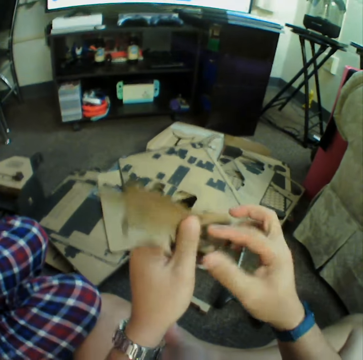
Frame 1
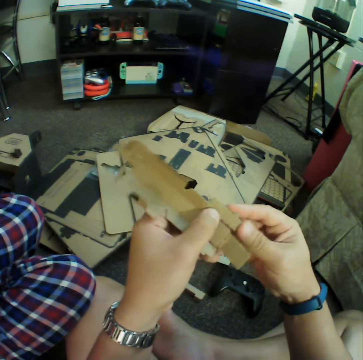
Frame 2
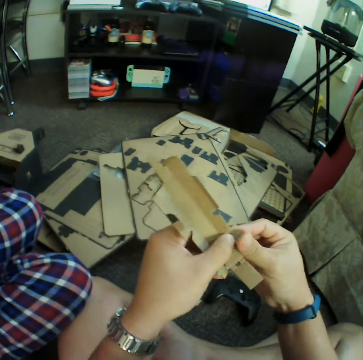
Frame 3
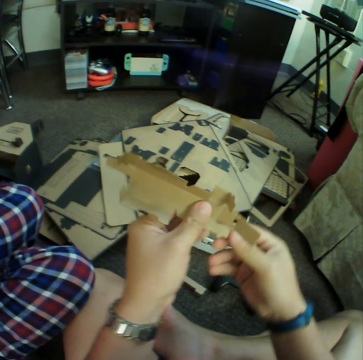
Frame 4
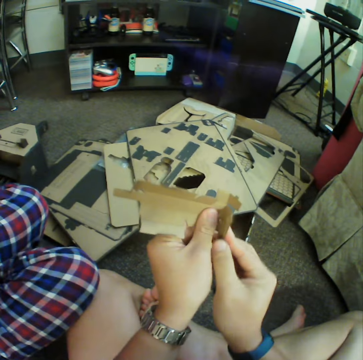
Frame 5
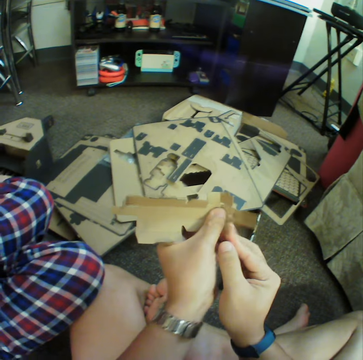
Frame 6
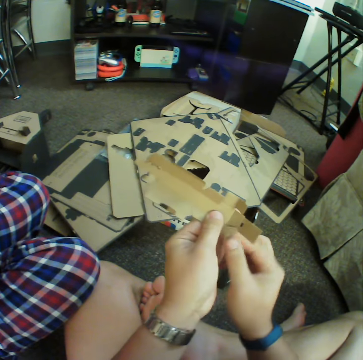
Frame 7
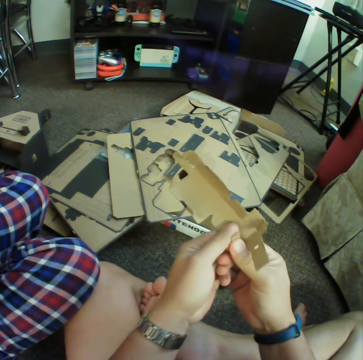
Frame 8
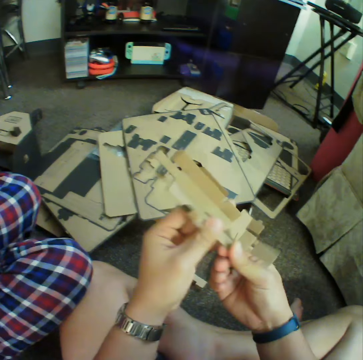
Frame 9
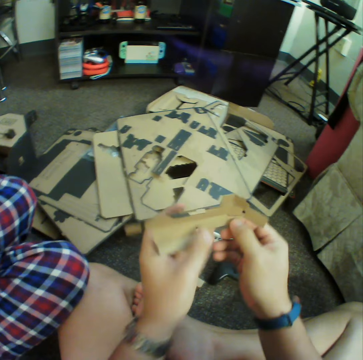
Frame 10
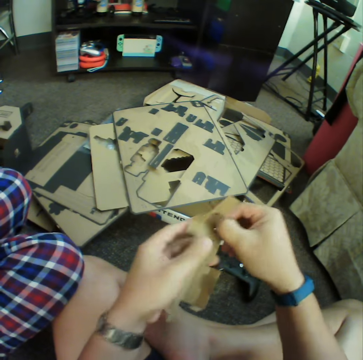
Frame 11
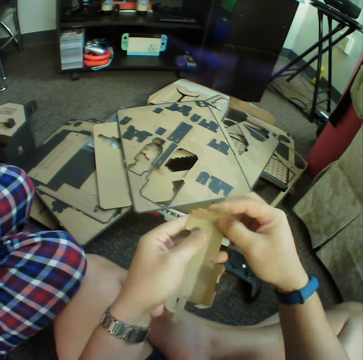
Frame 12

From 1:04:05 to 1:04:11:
The camera wearer unfolds the piece with his hands. He folds the piece with his hands.

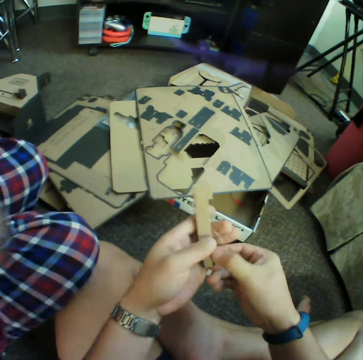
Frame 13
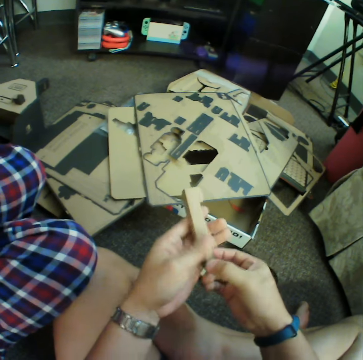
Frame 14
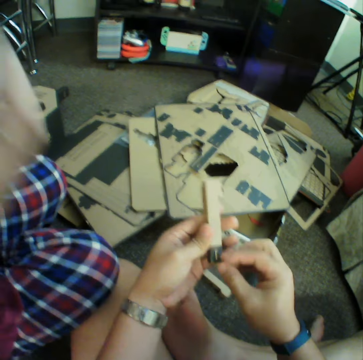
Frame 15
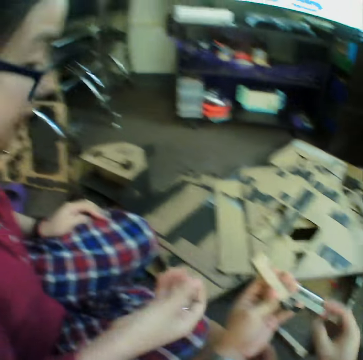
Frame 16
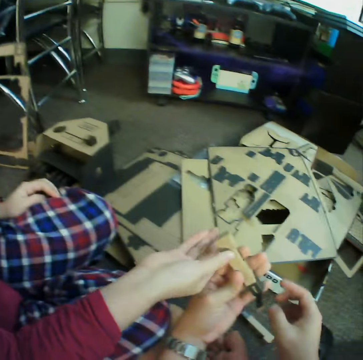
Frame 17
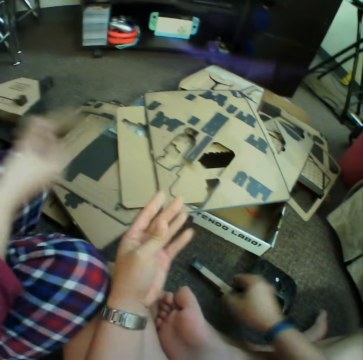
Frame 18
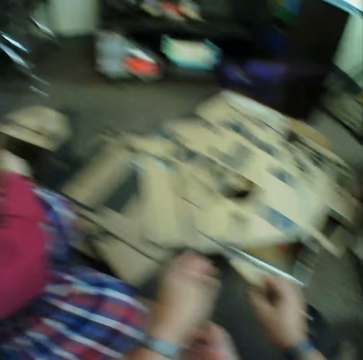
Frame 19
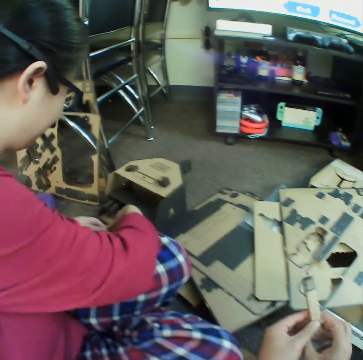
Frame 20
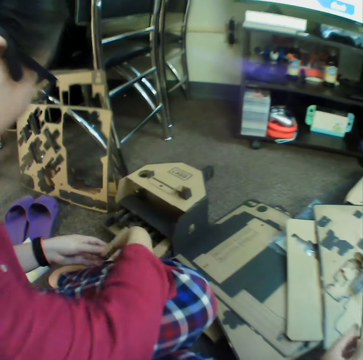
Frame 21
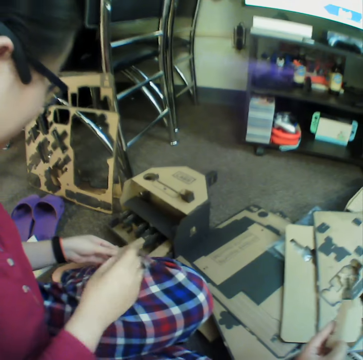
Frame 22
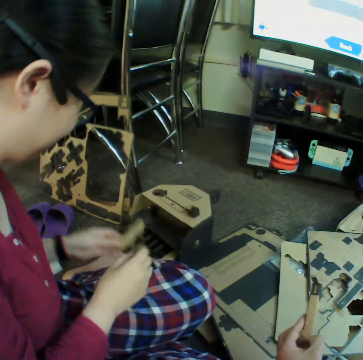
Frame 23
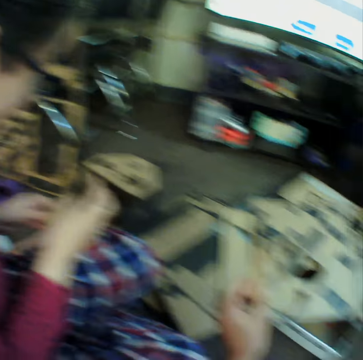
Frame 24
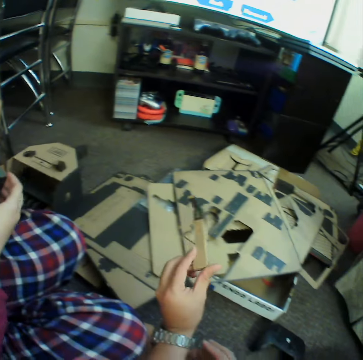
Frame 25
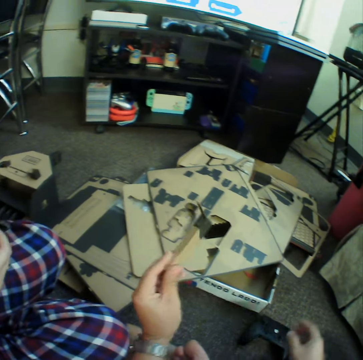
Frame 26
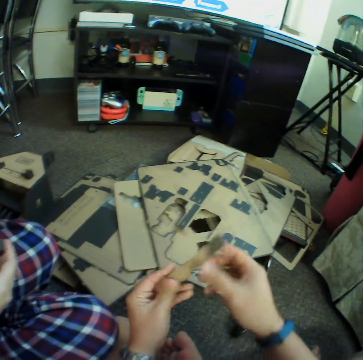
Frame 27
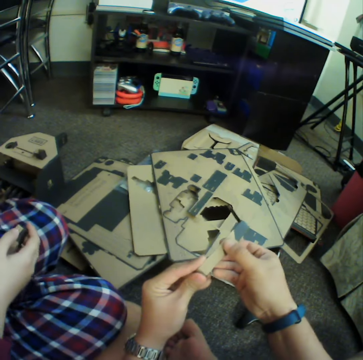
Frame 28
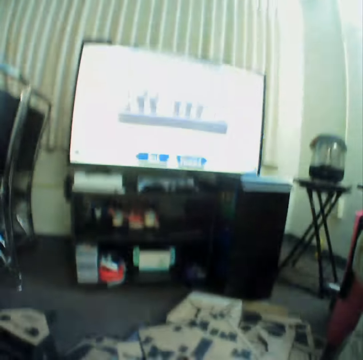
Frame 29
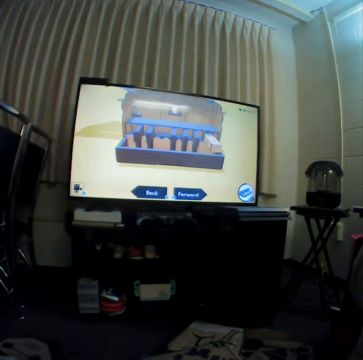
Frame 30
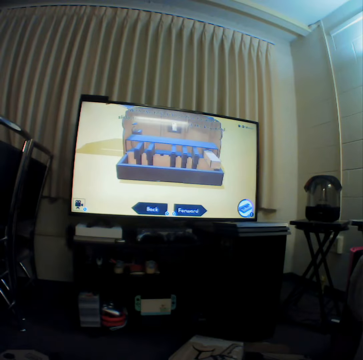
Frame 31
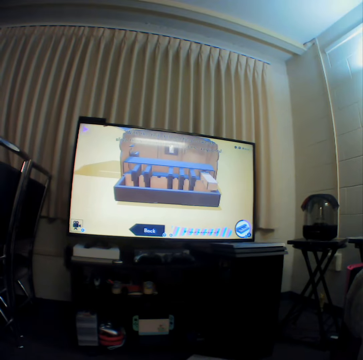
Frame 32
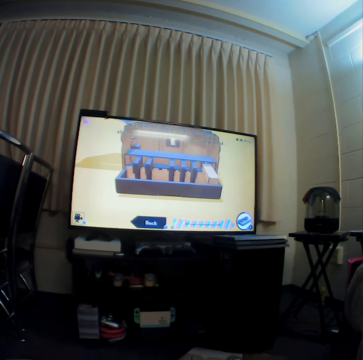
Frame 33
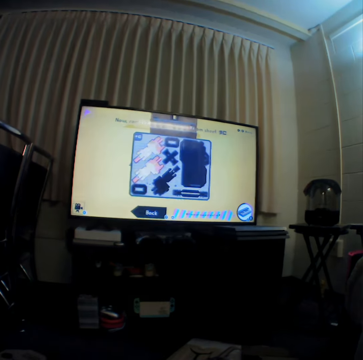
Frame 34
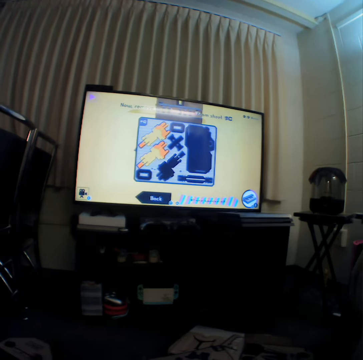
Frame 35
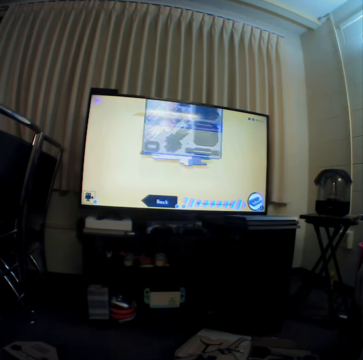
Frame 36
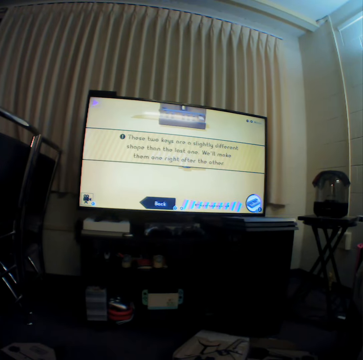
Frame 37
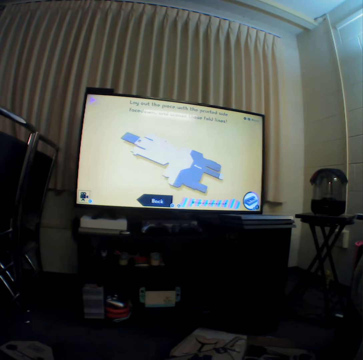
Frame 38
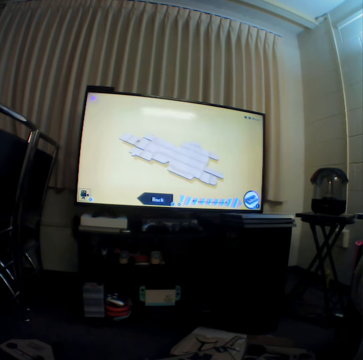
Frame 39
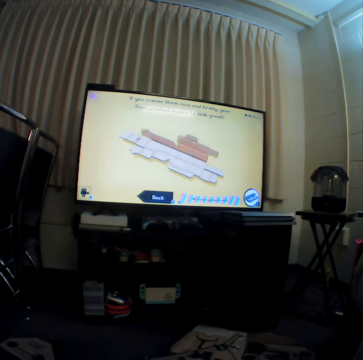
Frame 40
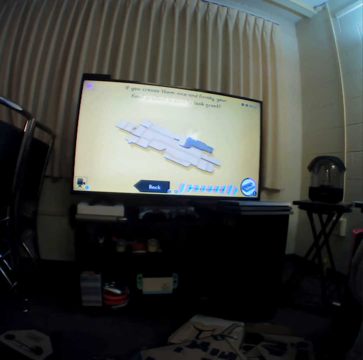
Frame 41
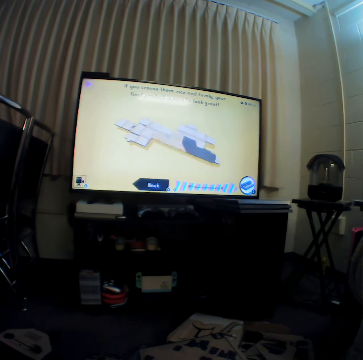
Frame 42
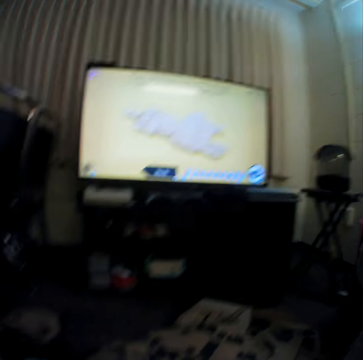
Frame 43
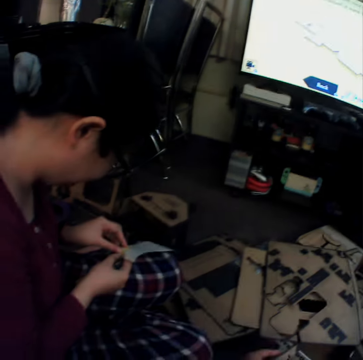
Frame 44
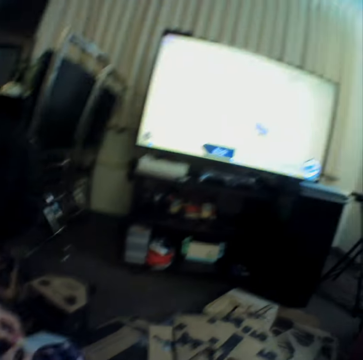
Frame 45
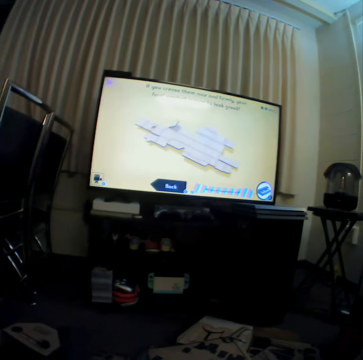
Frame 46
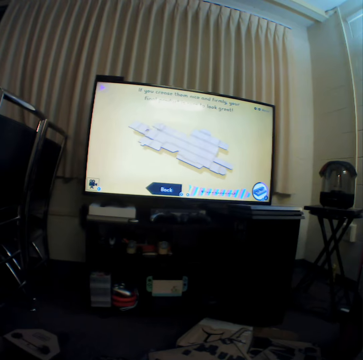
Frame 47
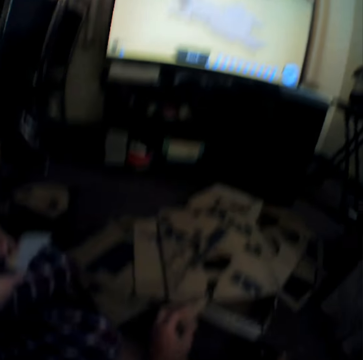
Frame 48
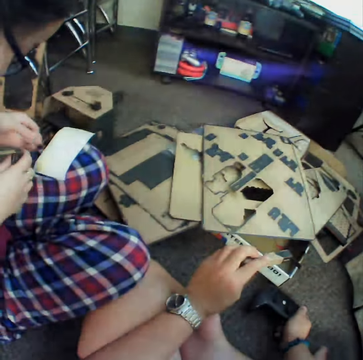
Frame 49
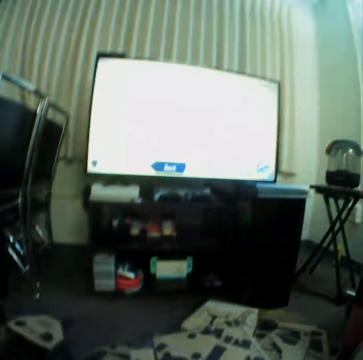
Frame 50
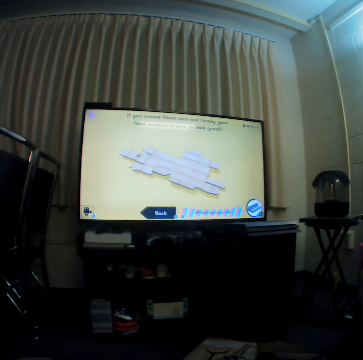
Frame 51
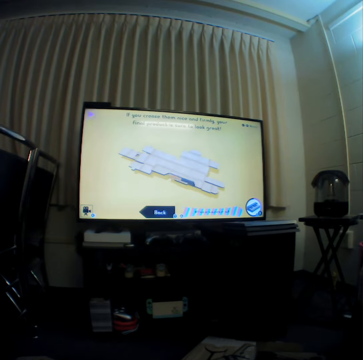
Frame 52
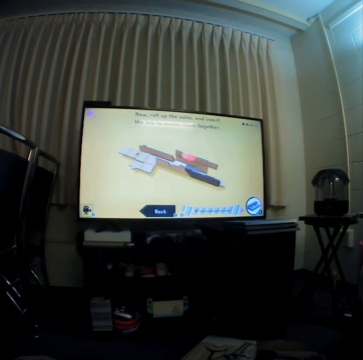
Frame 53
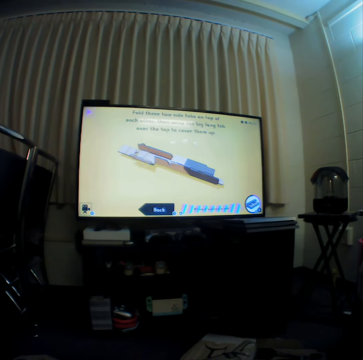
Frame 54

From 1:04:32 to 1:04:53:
The camera wearer gives a woman the folded piece. The woman takes the piece from the camera wearer's hand. The camera wearer talks to the woman. They pick up the piece. The woman makes the piano key piece with cardboard. The woman inspects the piece. The camera wearer inspects the piece. They fold a cardboard piece to make a piano key as they copy from the screen. They watch television. They talk to the woman. They watch television. The woman stares at the sheet of paper. The camera wearer watches television. The woman stares at the sheet of paper. The camera wearer watches television.

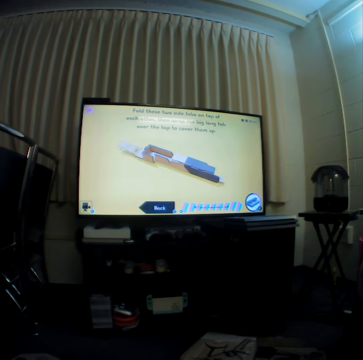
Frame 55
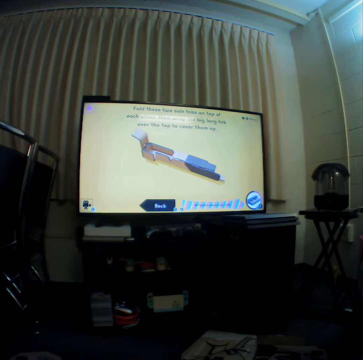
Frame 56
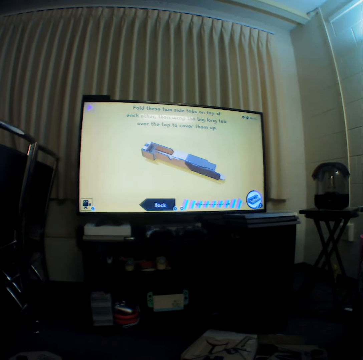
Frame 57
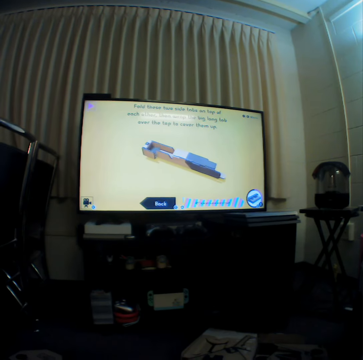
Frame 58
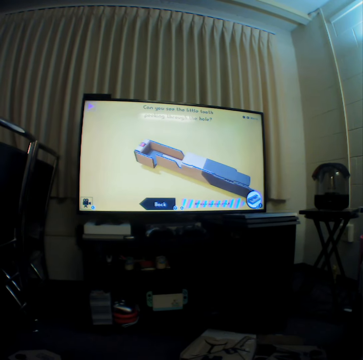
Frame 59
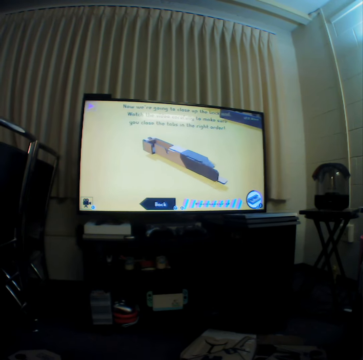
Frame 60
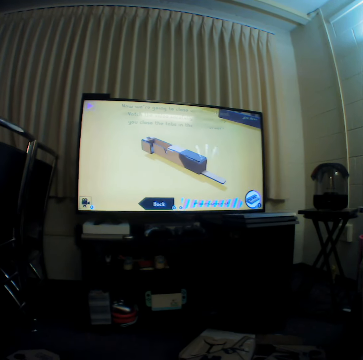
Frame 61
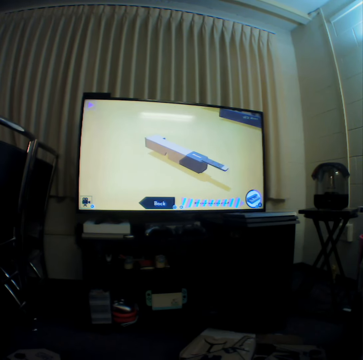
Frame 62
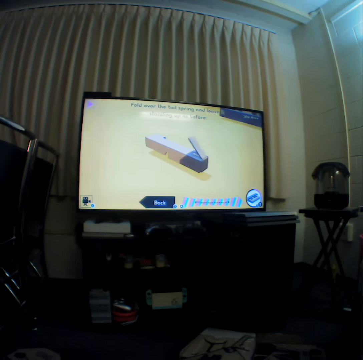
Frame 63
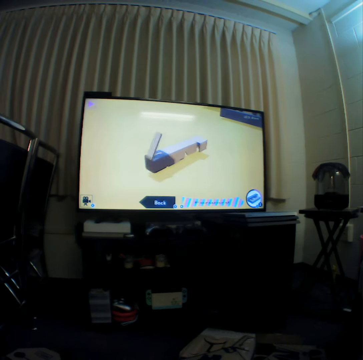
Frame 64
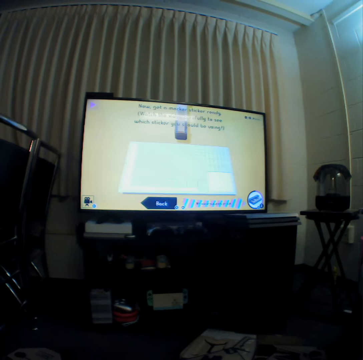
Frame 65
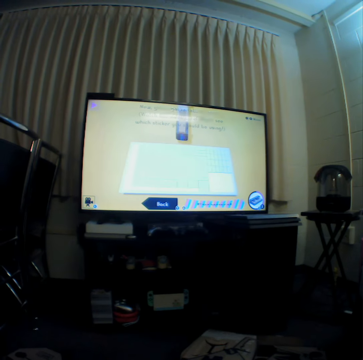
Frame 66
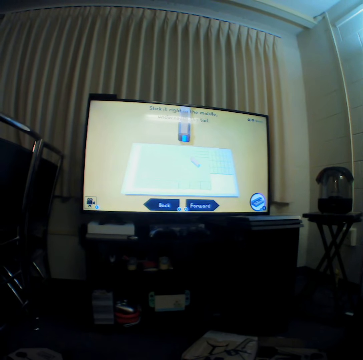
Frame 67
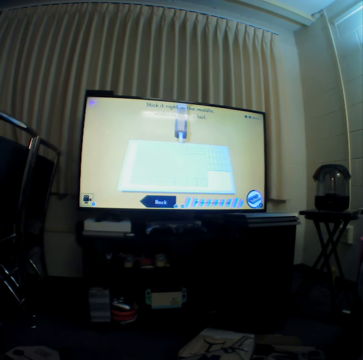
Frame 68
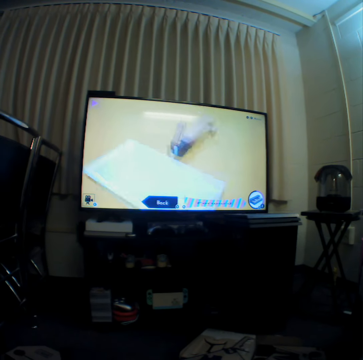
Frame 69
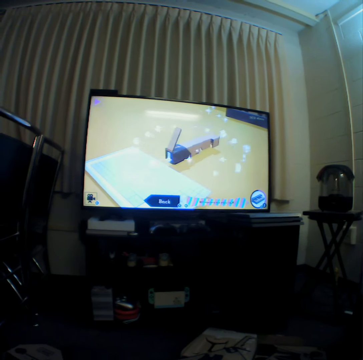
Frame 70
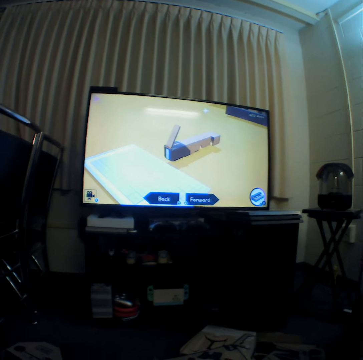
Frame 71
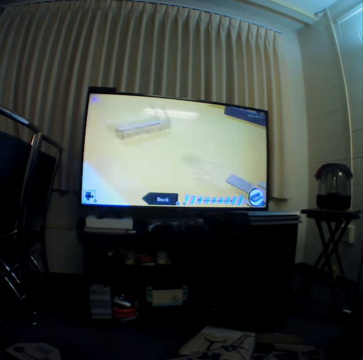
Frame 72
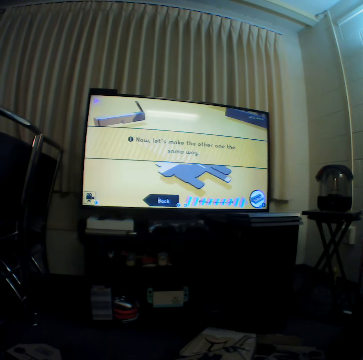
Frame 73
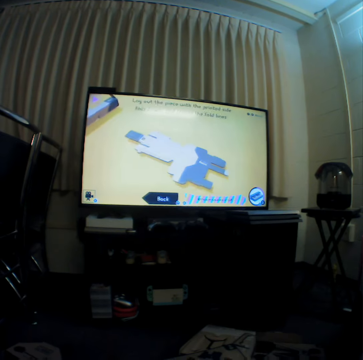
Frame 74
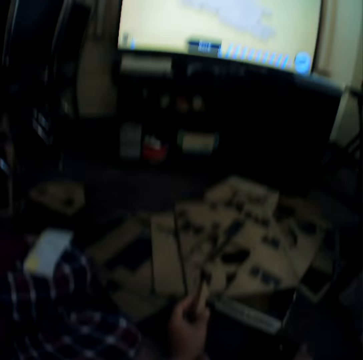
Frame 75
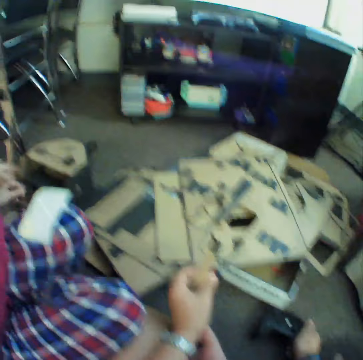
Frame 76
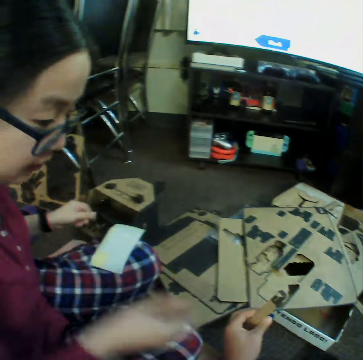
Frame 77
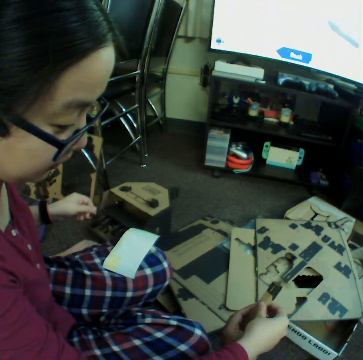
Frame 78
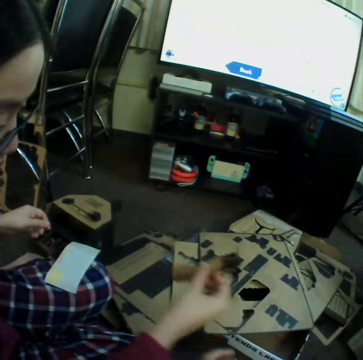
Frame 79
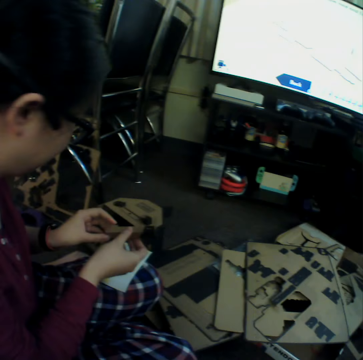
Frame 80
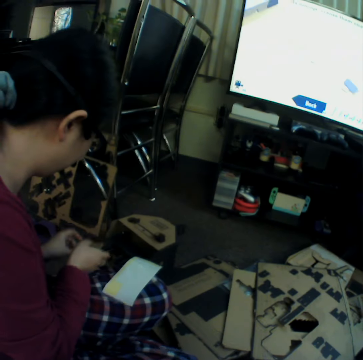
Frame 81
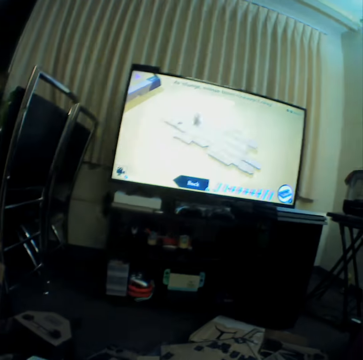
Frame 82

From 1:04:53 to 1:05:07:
A woman takes the piece from the camera wearer's hand. The camera wearer gives the woman the folded piece. They watch television.
